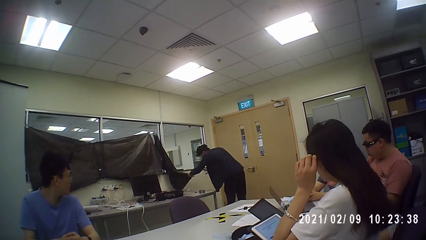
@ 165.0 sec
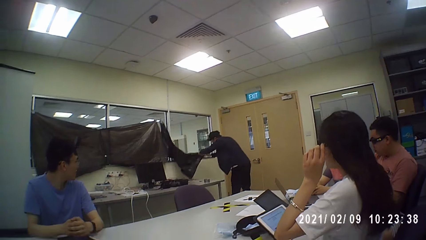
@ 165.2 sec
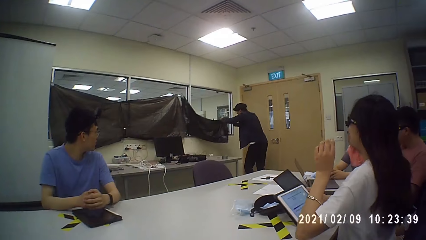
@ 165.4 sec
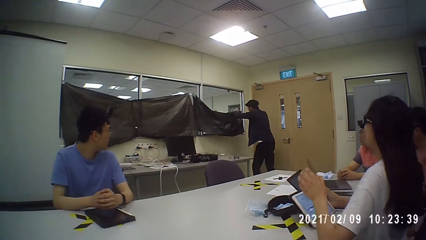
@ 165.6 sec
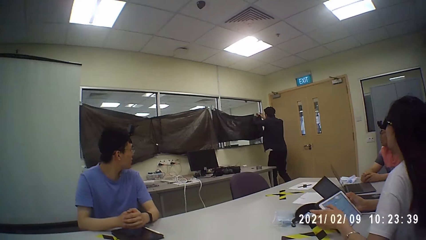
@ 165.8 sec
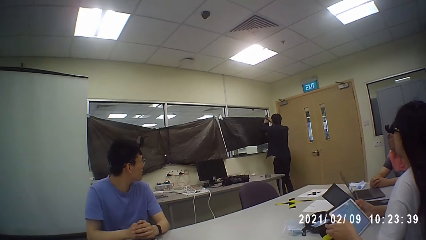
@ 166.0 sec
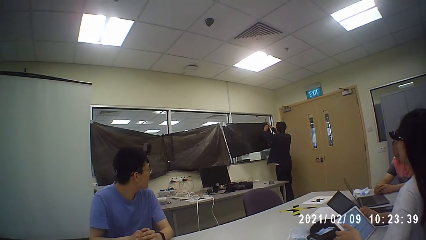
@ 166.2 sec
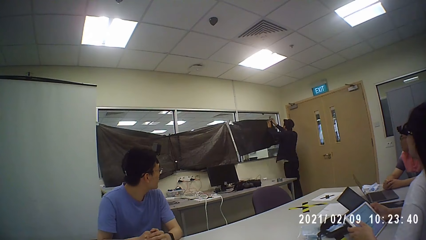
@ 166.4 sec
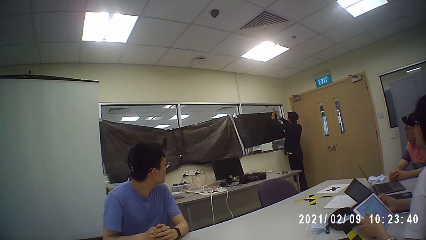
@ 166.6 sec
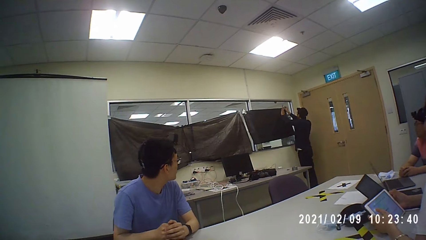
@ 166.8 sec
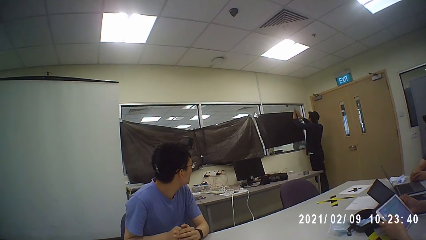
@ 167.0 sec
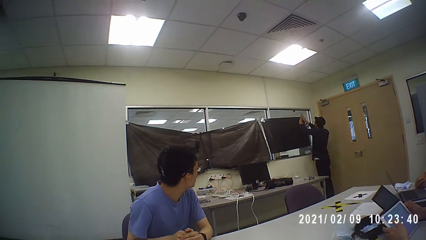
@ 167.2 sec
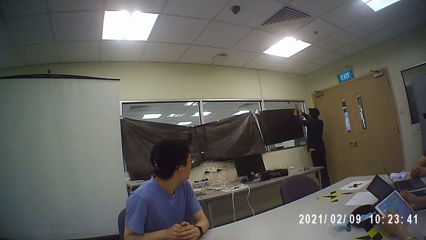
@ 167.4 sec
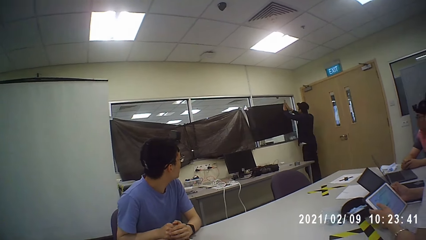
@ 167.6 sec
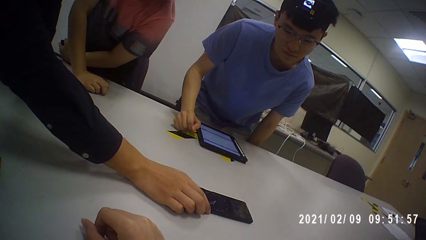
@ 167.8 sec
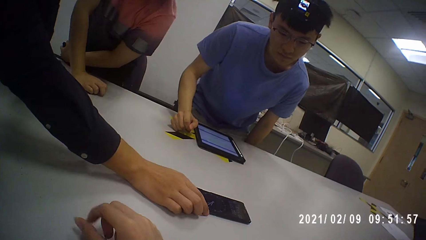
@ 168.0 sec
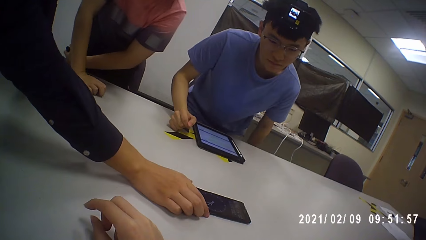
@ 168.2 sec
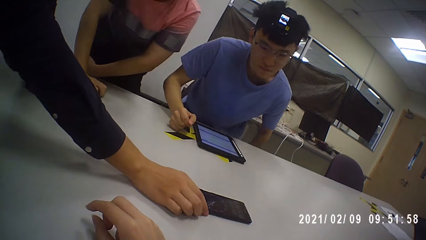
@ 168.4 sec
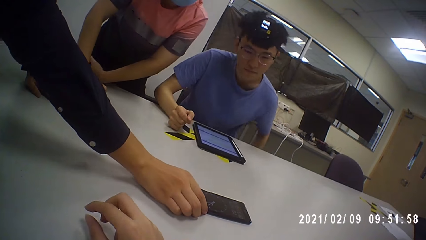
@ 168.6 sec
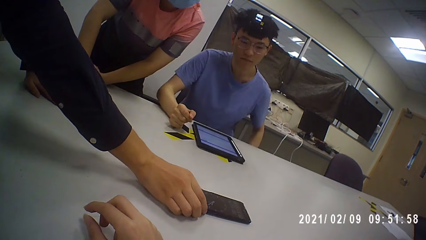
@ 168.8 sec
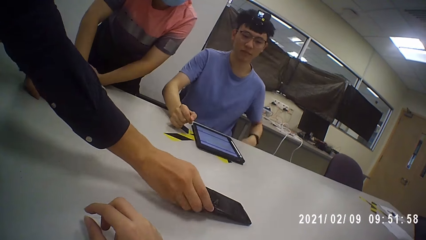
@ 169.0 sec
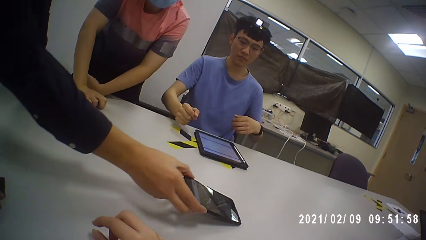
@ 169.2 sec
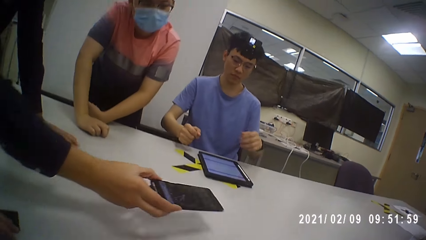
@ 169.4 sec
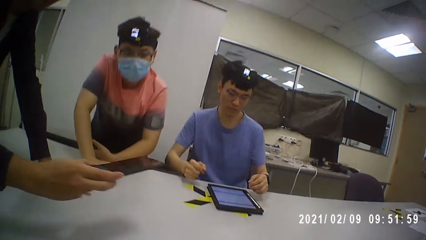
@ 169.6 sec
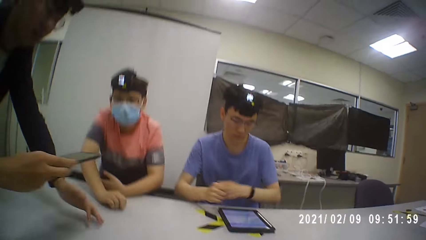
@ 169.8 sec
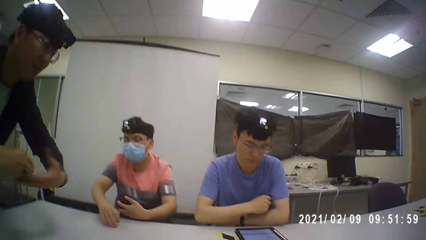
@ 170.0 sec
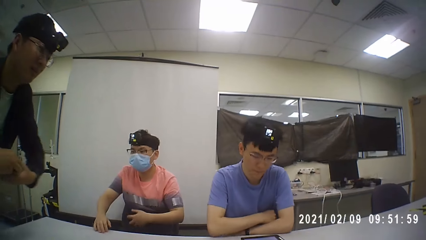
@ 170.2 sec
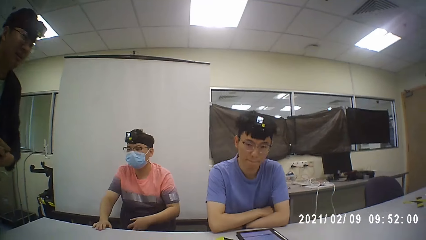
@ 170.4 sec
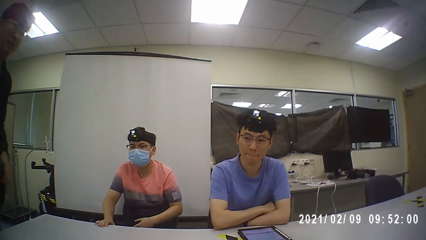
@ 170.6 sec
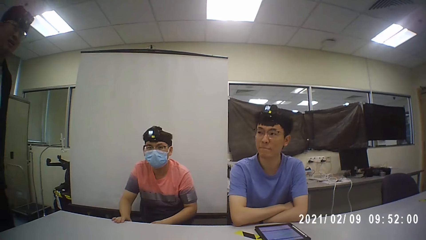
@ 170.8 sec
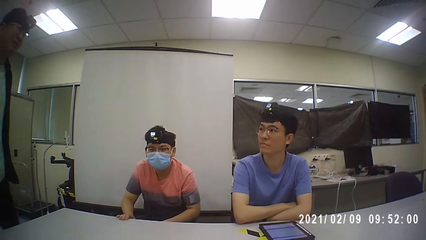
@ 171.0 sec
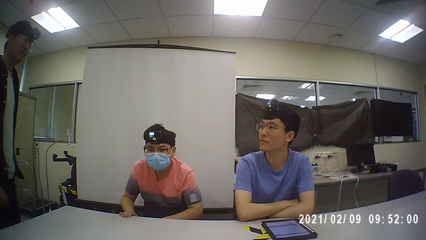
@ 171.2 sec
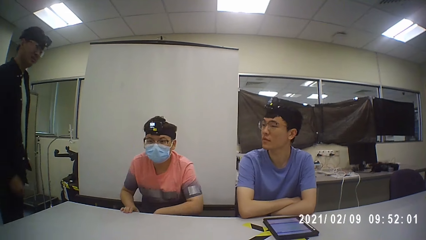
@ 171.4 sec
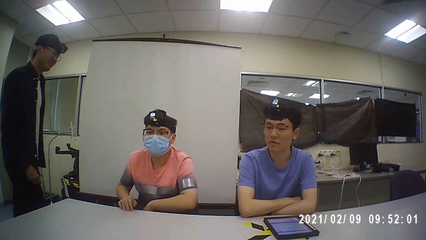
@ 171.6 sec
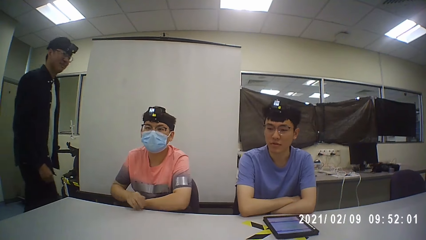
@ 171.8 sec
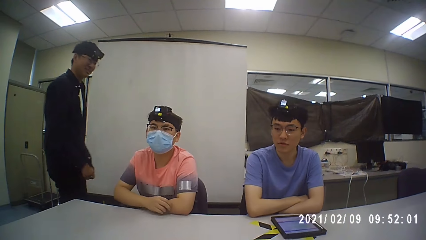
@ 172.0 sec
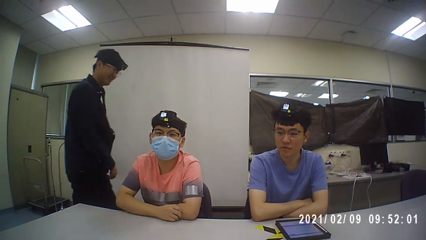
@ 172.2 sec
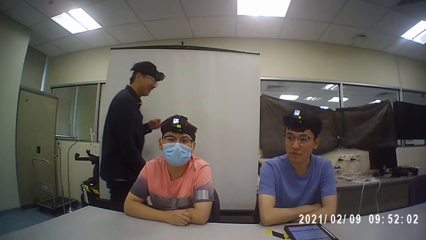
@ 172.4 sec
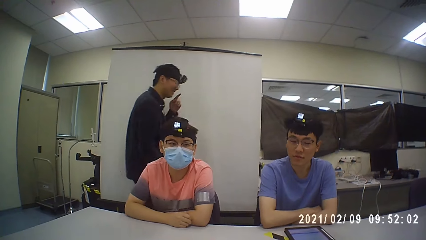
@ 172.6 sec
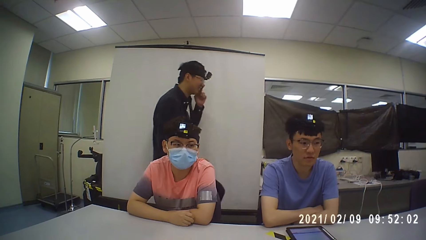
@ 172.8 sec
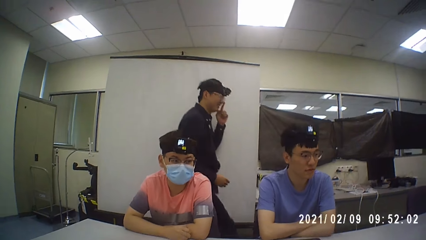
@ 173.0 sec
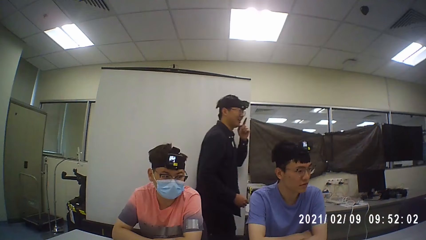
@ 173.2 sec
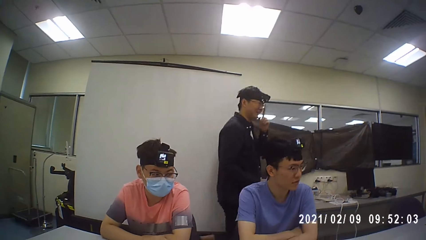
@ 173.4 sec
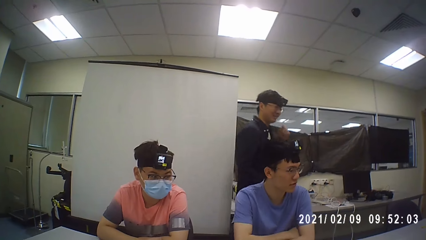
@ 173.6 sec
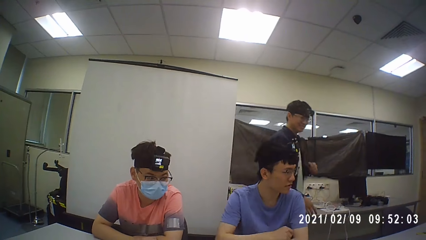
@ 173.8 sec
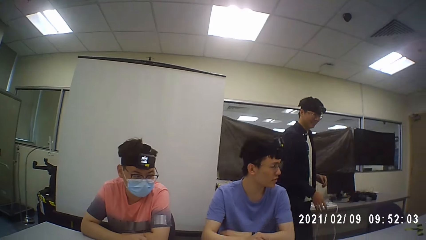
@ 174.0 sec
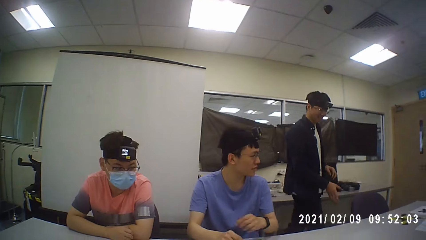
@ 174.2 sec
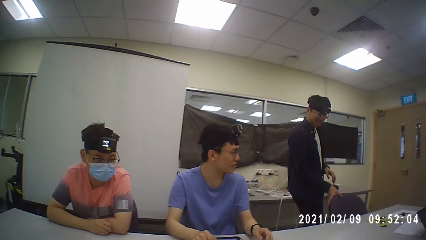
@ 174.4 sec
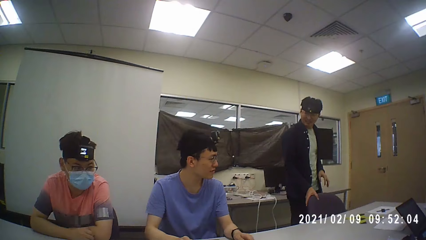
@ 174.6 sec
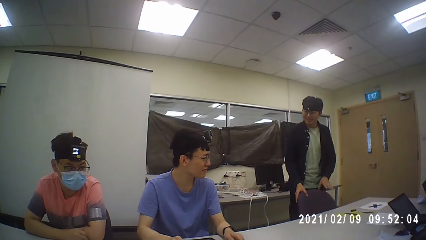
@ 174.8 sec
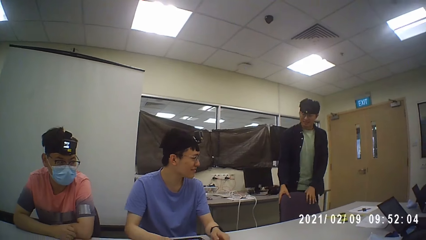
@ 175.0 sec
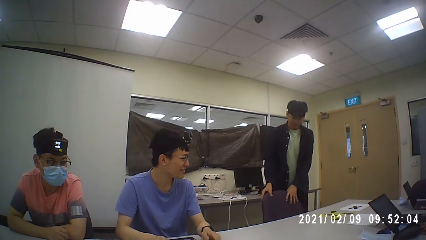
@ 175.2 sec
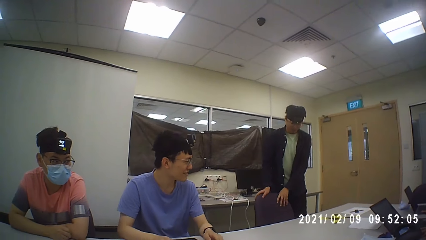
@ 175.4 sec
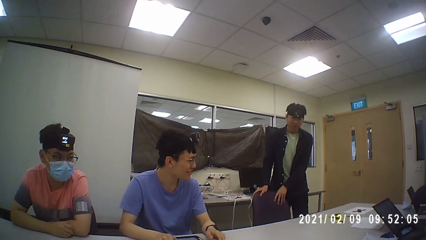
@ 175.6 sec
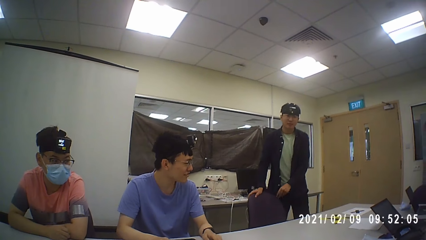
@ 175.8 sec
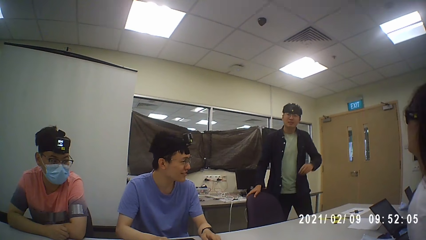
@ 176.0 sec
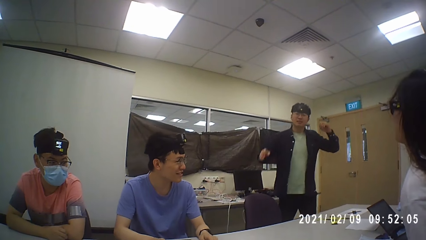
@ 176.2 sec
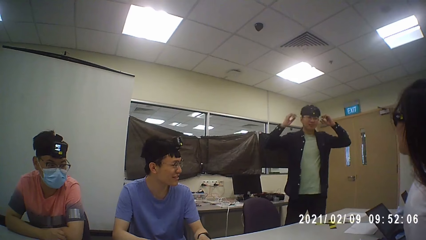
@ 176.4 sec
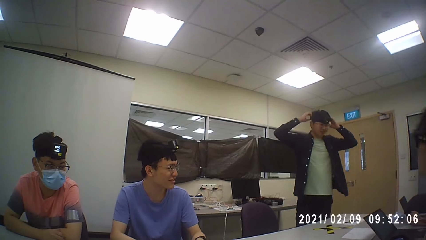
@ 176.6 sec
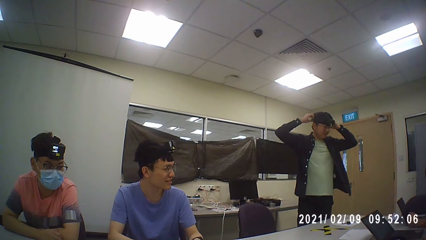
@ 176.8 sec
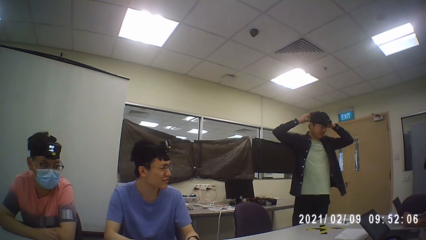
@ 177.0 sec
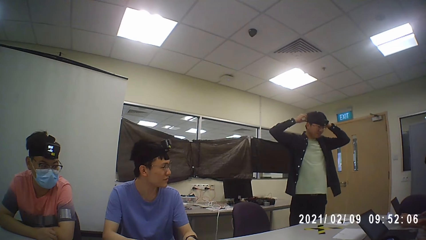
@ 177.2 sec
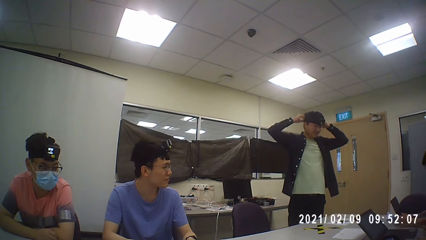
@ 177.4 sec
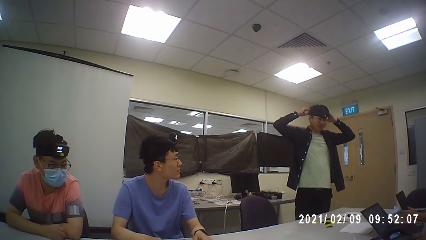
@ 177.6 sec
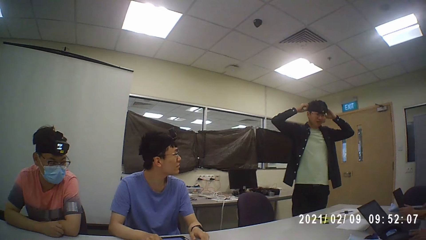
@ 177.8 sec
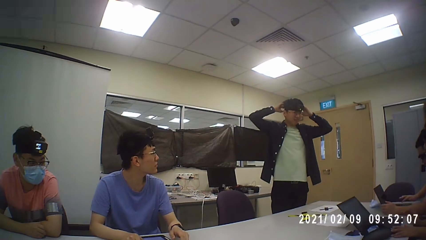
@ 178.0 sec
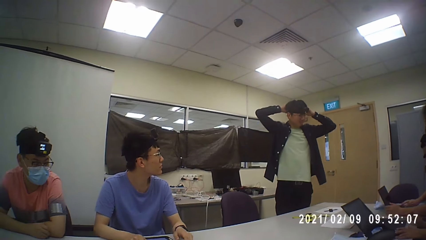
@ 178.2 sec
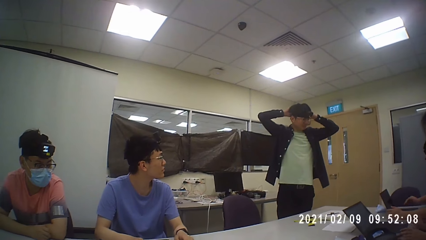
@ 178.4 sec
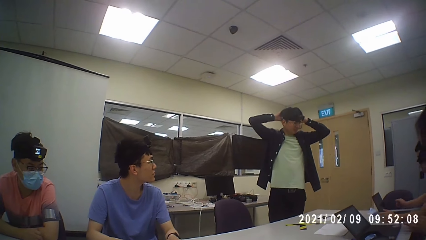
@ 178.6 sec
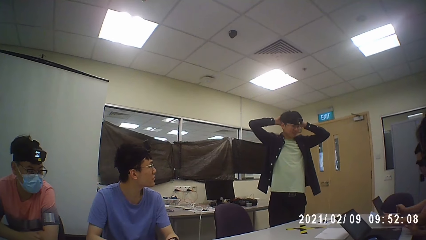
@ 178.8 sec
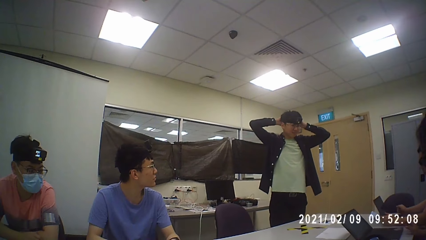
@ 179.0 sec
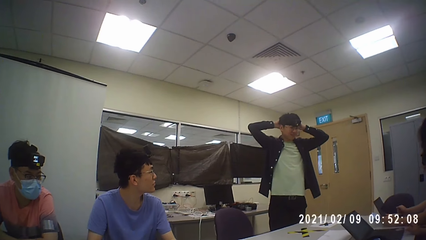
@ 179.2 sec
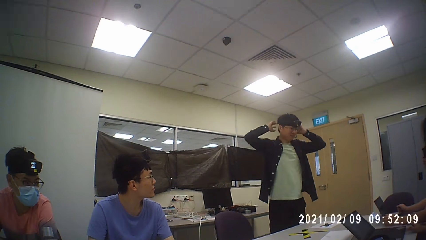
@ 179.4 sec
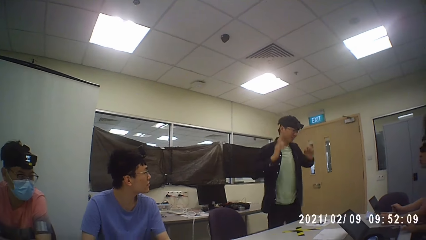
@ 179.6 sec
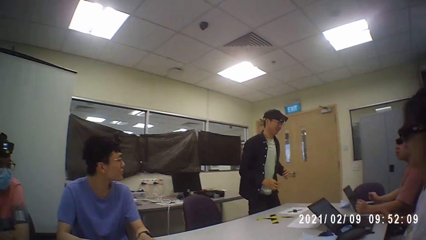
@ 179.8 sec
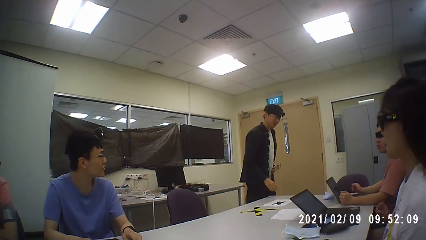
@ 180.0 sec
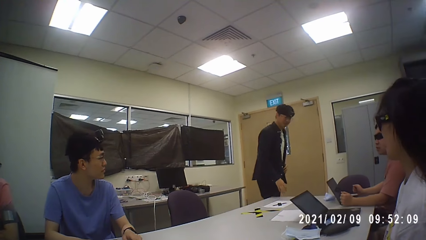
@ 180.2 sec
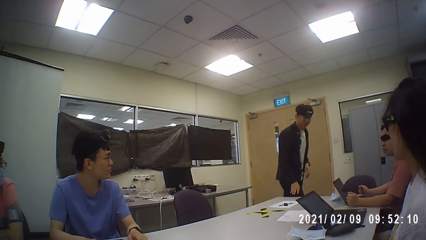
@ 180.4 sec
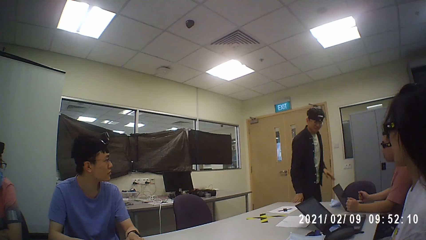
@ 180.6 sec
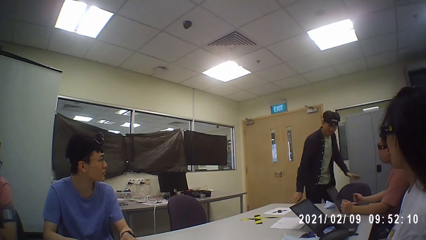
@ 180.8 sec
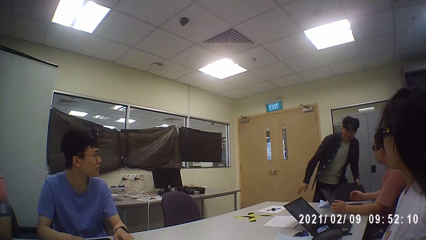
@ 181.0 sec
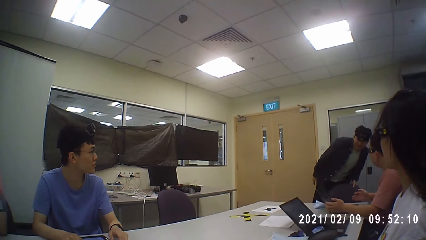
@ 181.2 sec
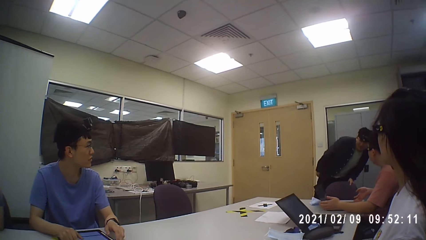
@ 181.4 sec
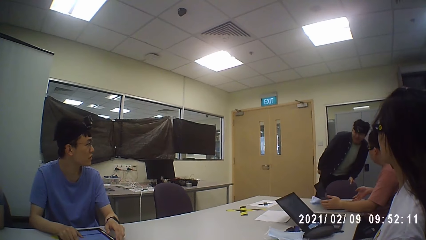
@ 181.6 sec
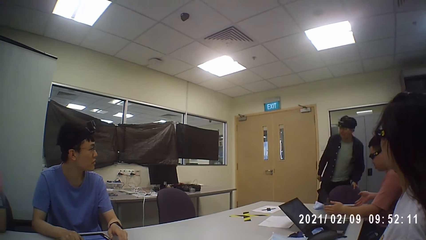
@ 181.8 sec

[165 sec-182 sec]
A person closes the window curtains. Another person looks at the first person closing the window. The first person picks up a phone. A third person sits down. The first person walks in the room, pulls out a chair and prepares his camera.
